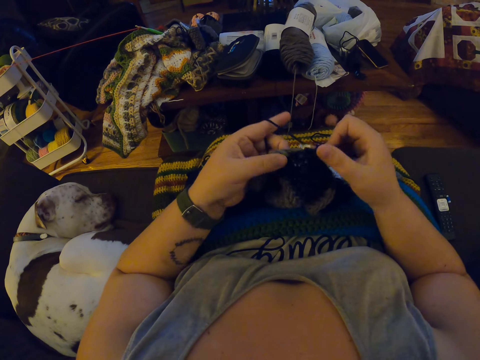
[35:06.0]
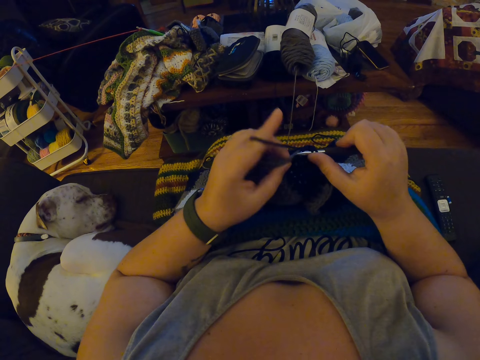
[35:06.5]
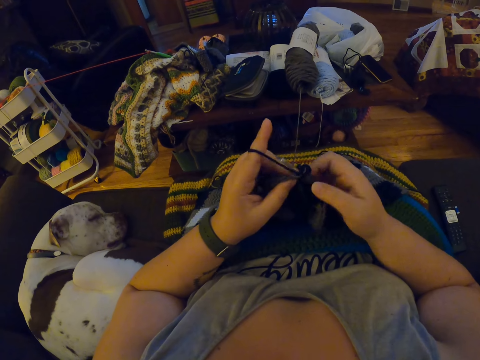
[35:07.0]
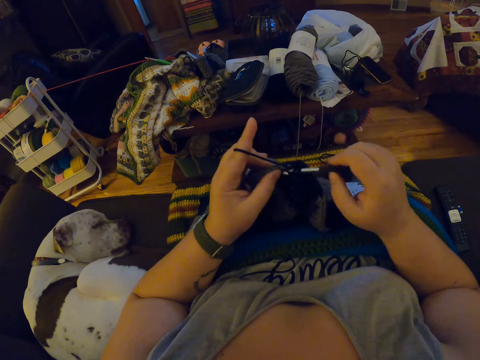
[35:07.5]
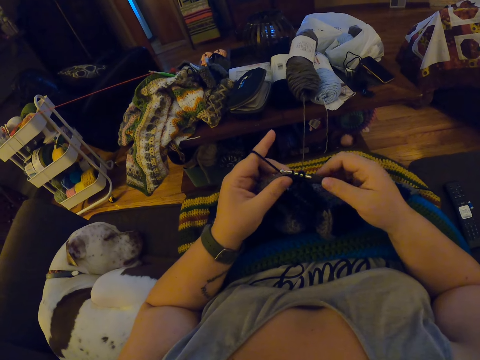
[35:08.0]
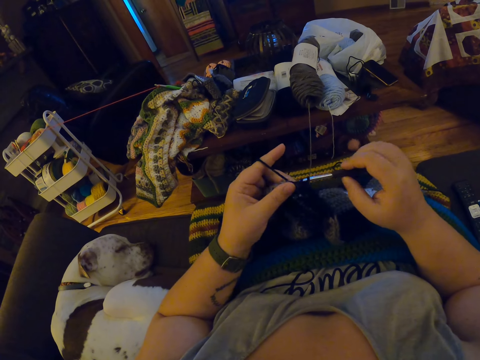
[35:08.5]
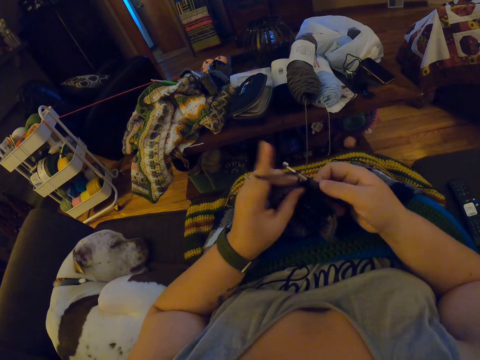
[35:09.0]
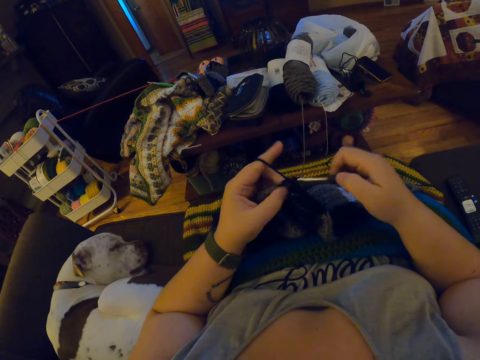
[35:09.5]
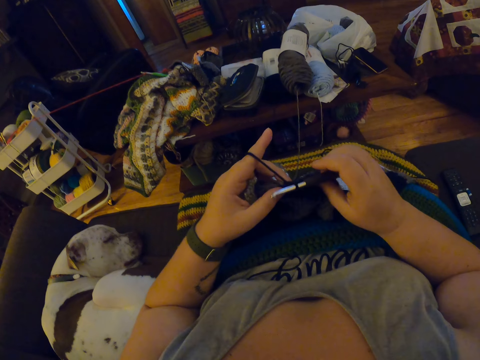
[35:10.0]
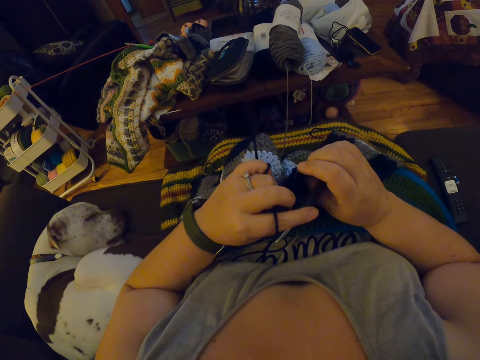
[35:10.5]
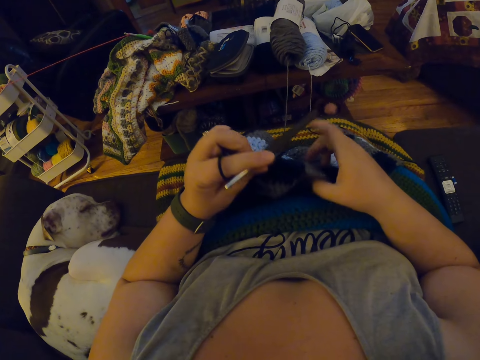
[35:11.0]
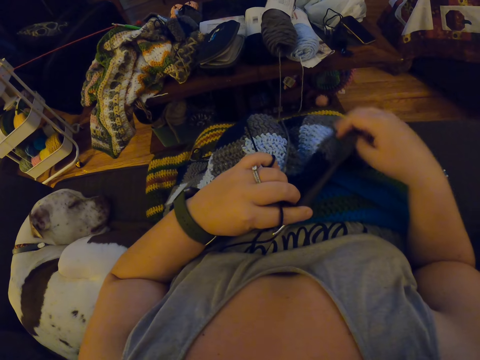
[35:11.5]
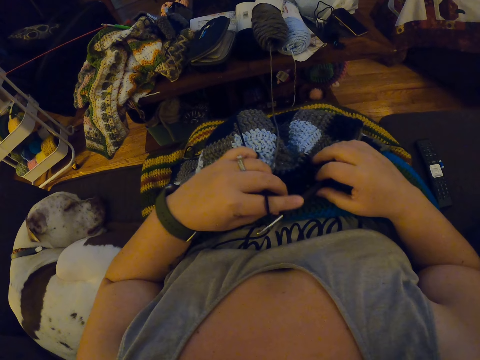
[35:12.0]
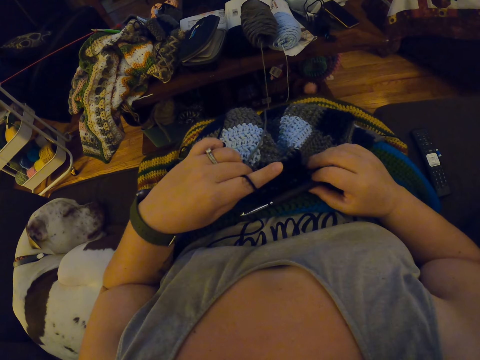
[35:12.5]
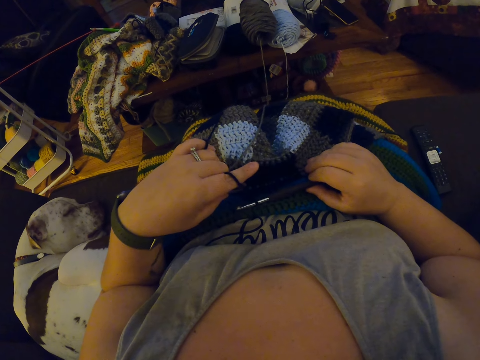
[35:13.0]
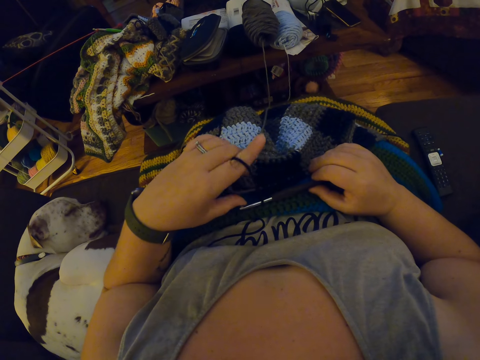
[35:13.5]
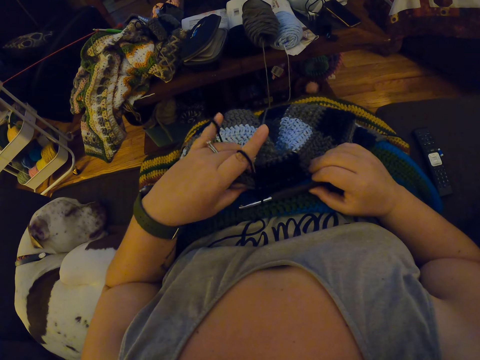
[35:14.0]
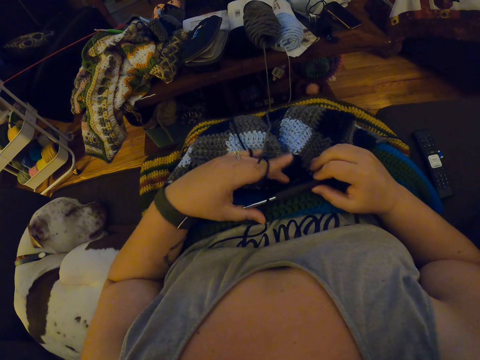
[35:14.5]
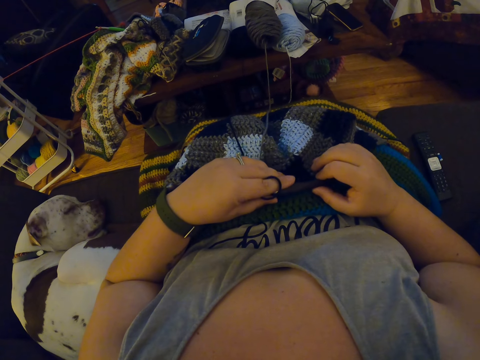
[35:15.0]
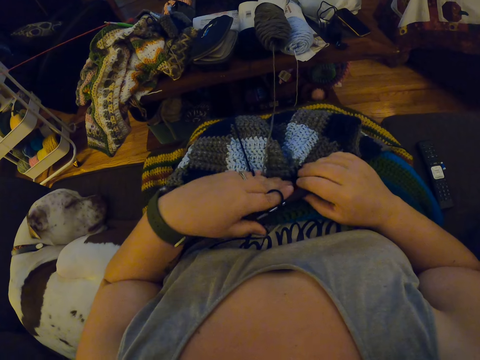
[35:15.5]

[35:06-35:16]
The camera wearer turns the garment. She passes the crochet hook to her left hand. She adjusts the crochet with her right hand. She stretches the garment. She picks the crochet hook from the crochet. She moves her left hand around the crochet.

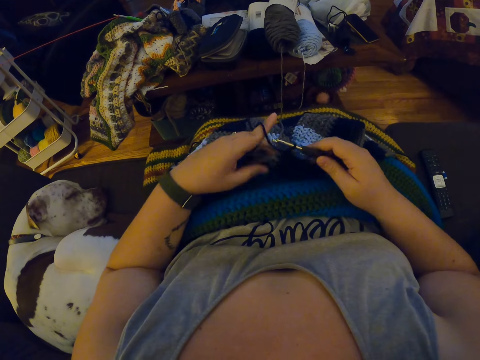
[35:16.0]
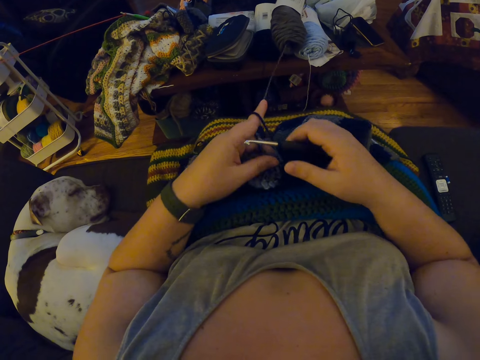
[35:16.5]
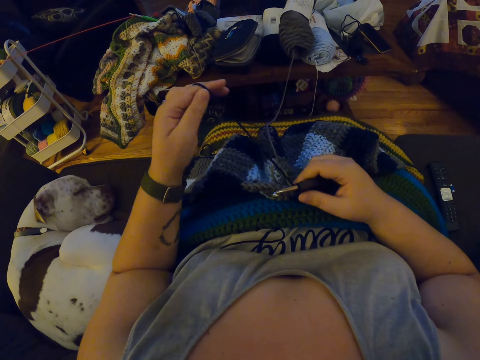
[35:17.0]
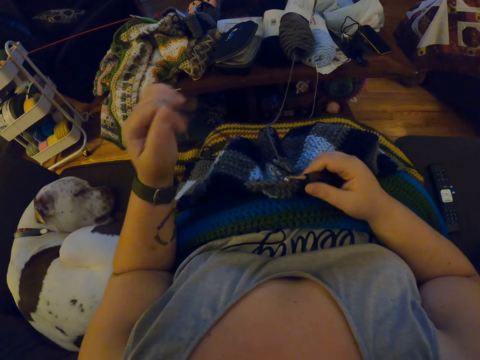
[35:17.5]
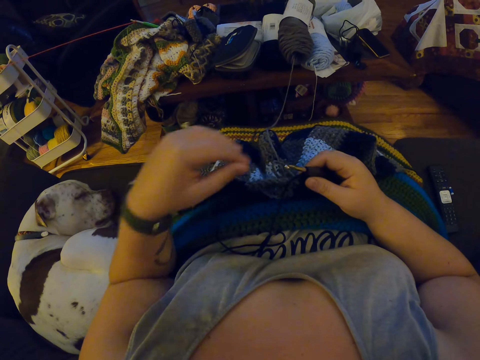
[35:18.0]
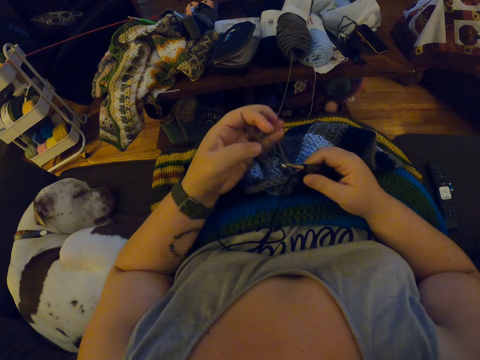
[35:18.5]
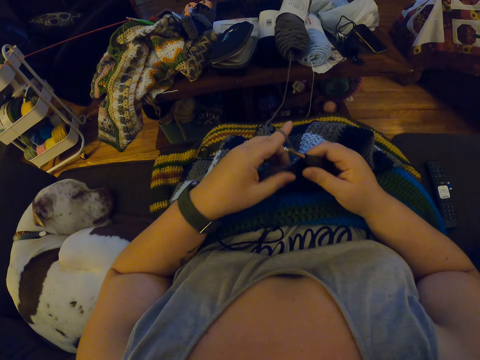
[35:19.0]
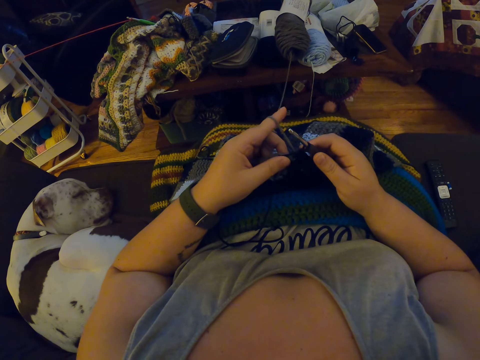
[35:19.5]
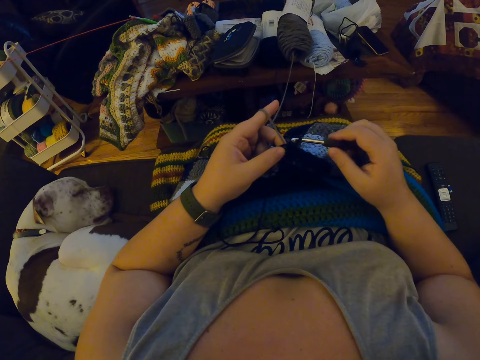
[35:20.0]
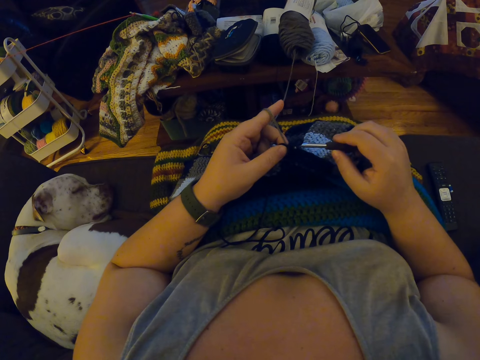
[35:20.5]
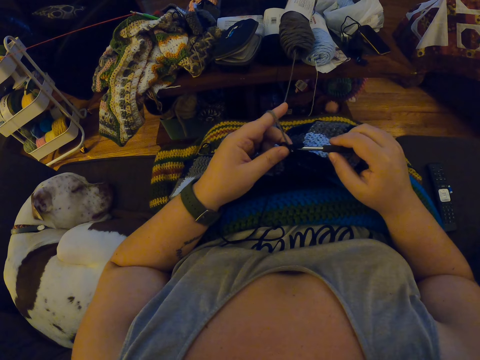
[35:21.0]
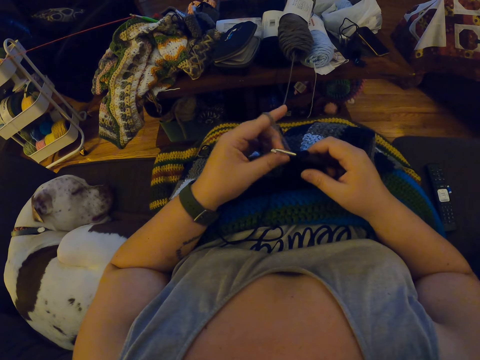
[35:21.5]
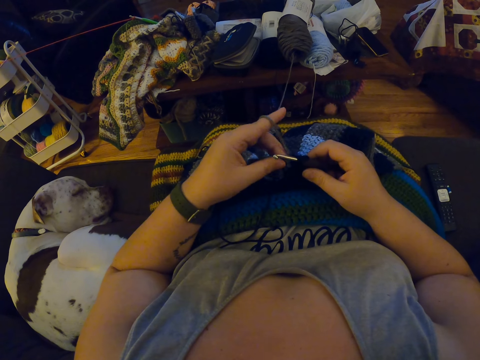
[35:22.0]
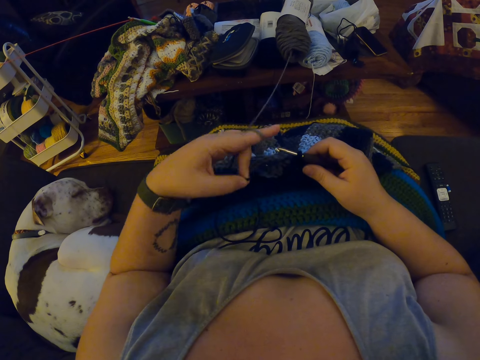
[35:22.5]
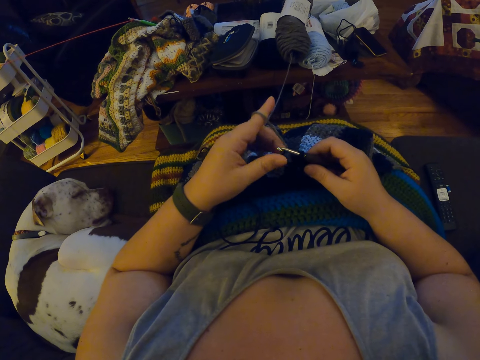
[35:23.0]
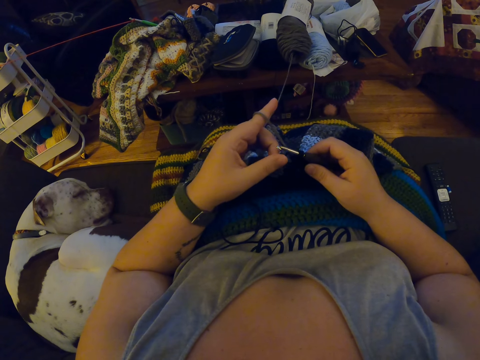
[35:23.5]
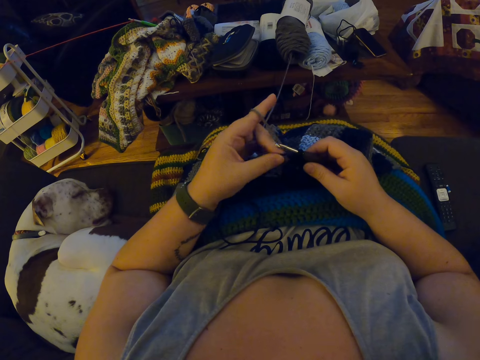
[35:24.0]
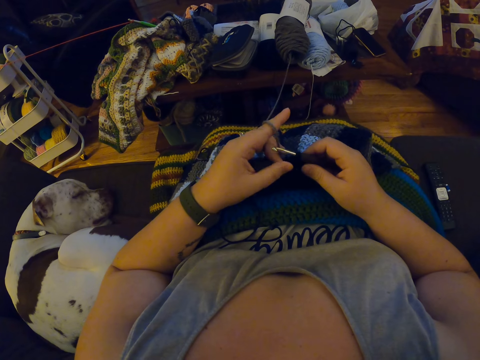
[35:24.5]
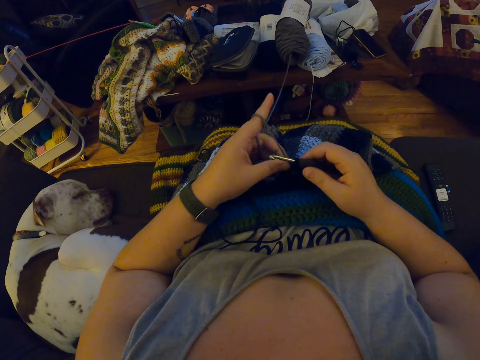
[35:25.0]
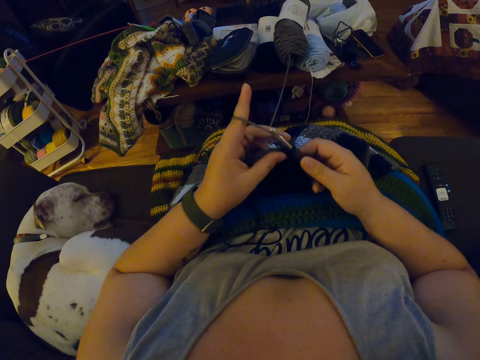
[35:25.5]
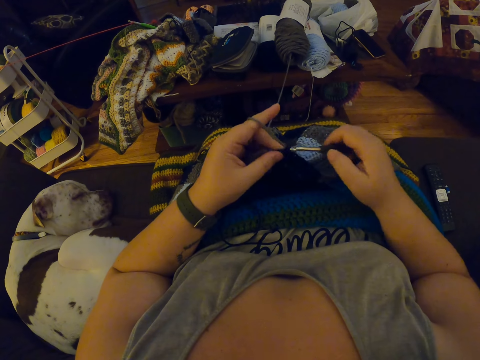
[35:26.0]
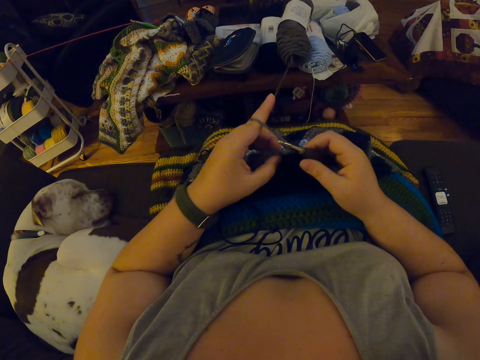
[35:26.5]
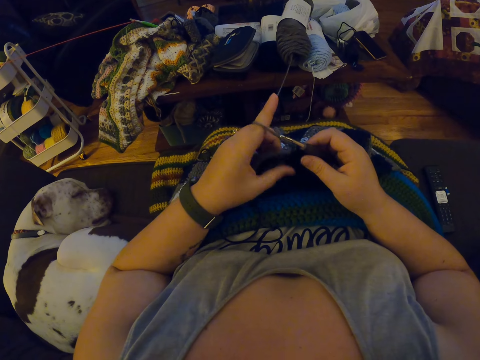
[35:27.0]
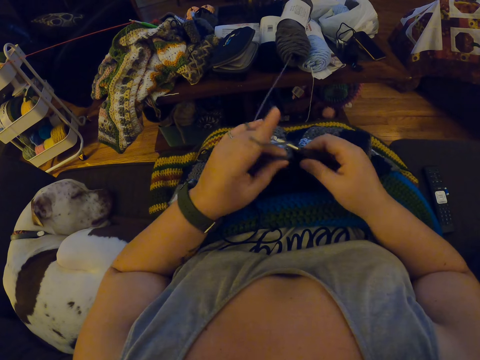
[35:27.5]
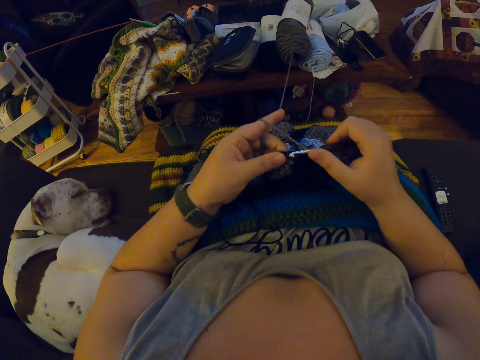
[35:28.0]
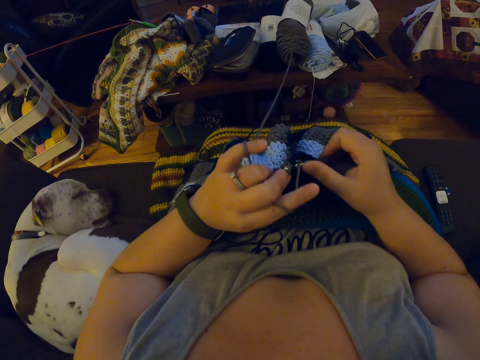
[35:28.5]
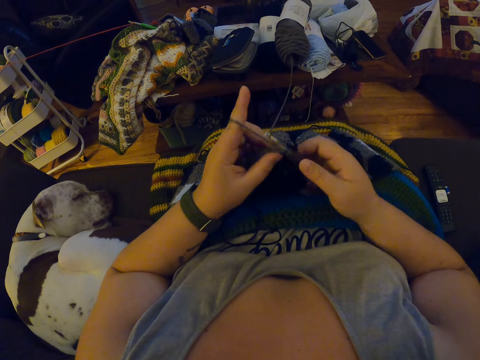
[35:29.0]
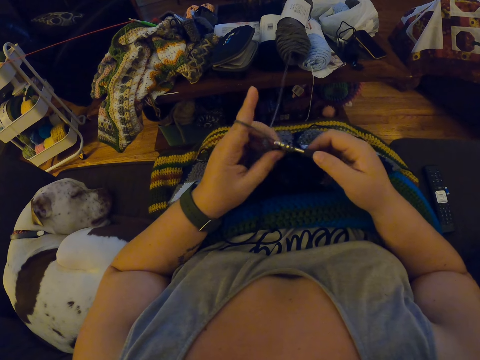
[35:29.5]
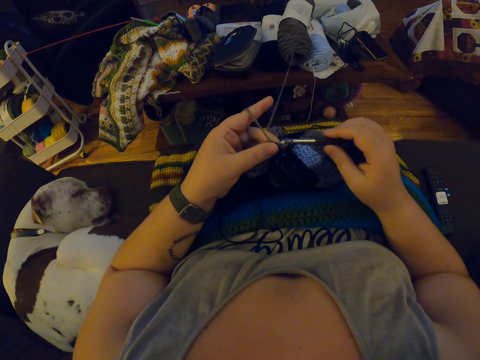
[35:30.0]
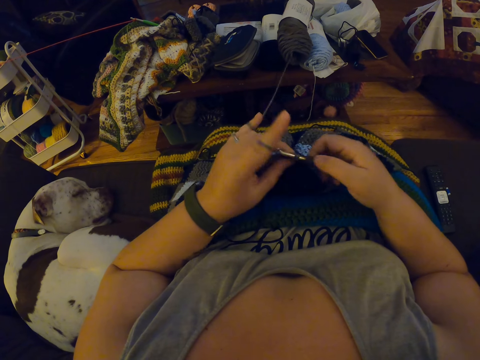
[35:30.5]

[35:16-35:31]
The camera wearer releases her left fingers from the yarn. She lifts the thread. She wraps the yarn around her left fingers. She resumes crocheting the yarn. She interlocks the garment using a crochet hook.

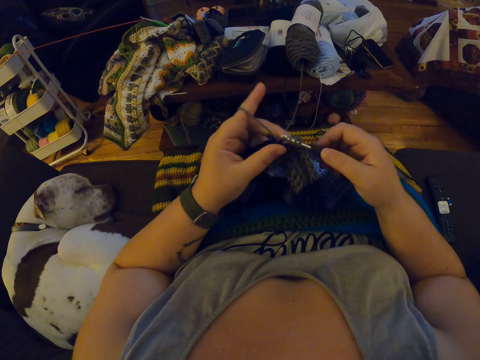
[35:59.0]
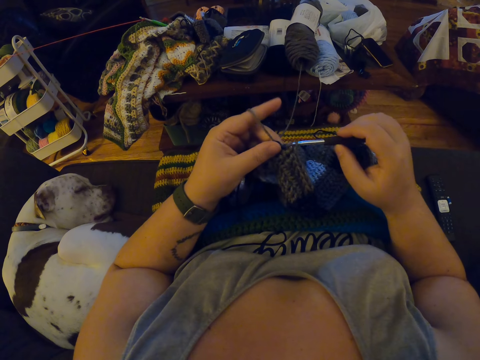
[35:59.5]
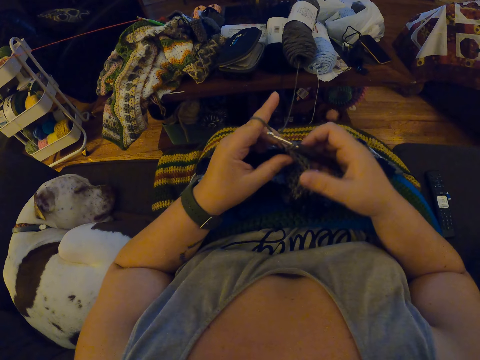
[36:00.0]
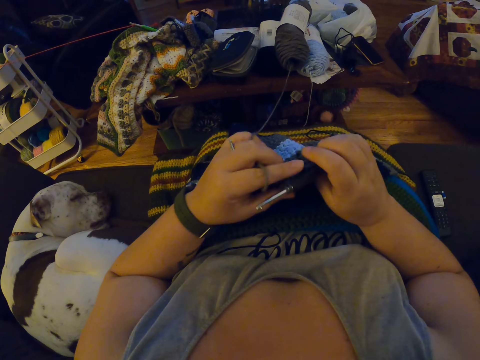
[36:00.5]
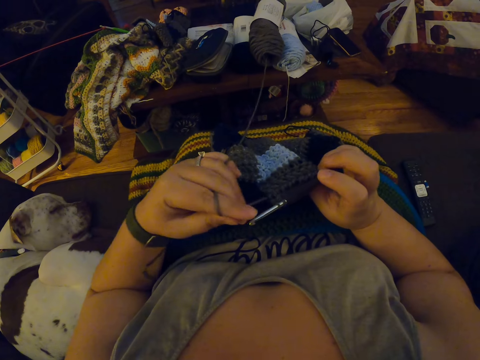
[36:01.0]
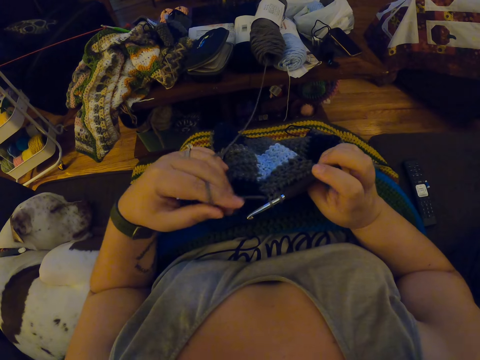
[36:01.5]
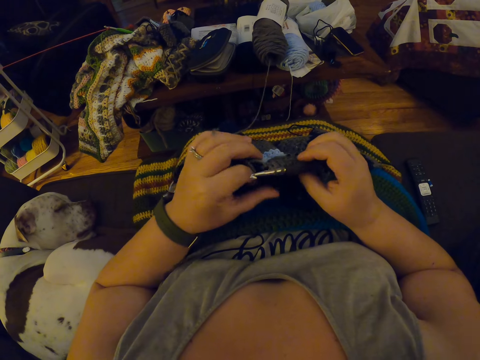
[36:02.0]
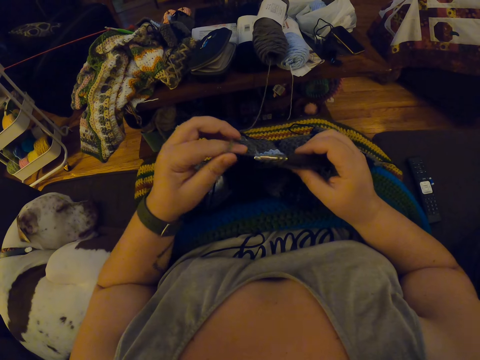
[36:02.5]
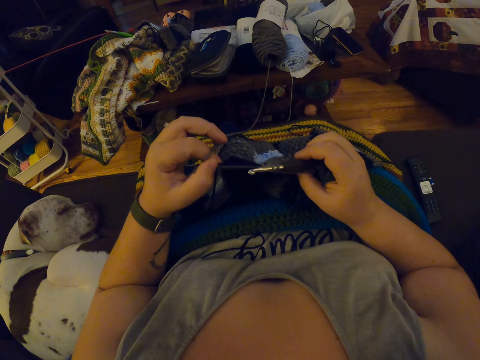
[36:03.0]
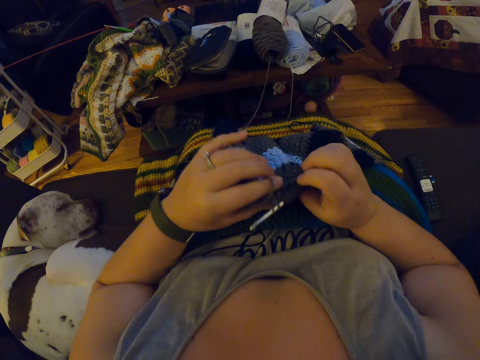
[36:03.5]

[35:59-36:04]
The camera wearer adjusts the yarn with her left hand. She stretches the garment.
